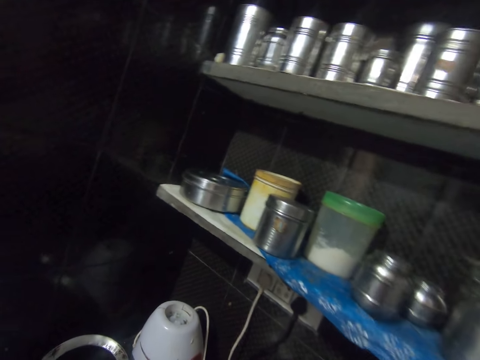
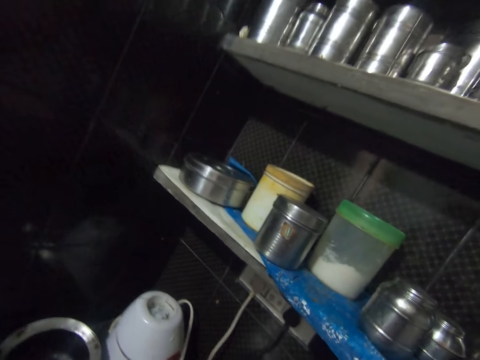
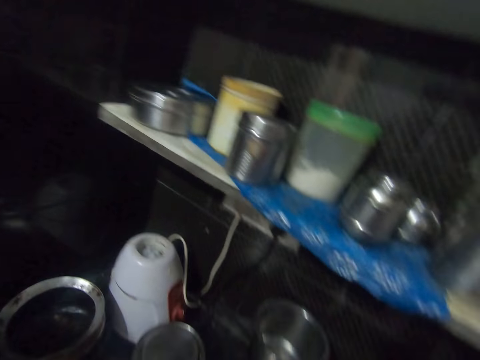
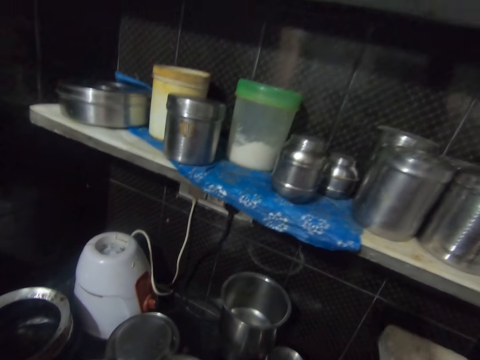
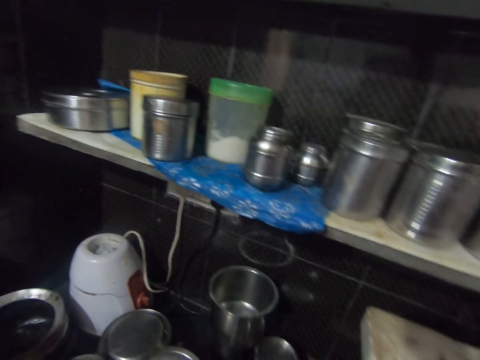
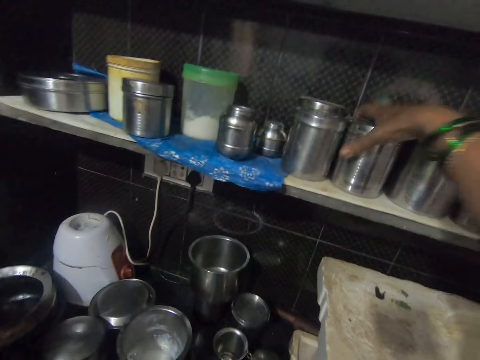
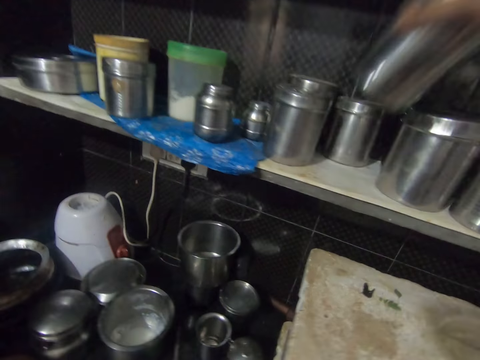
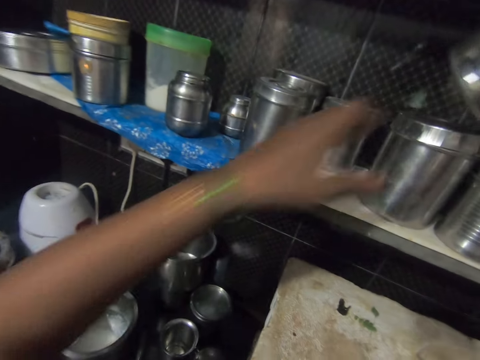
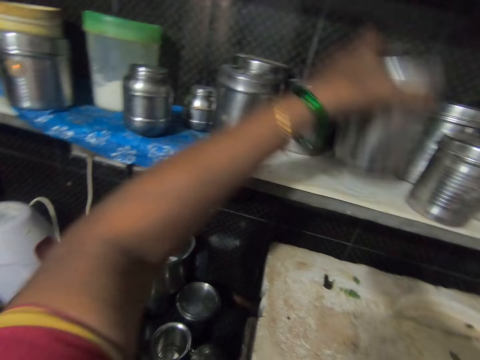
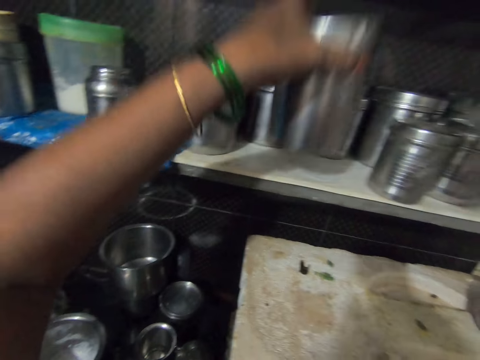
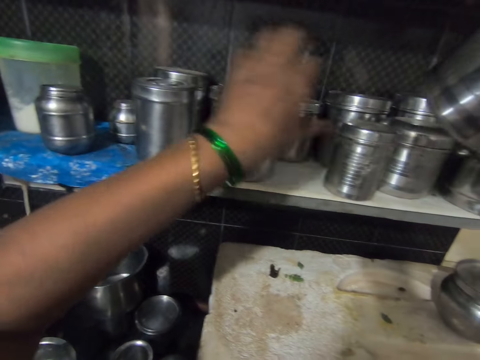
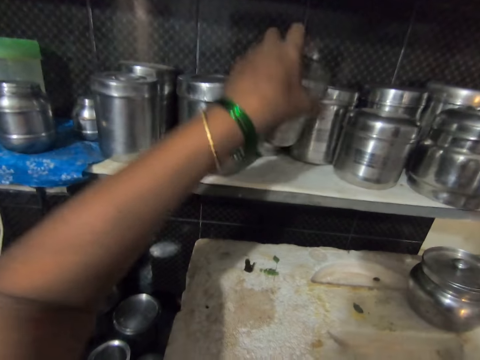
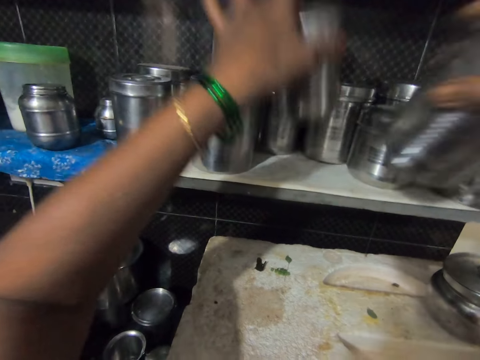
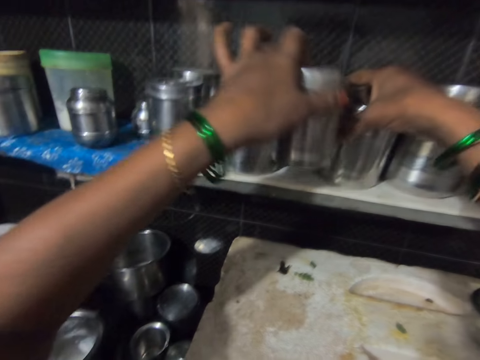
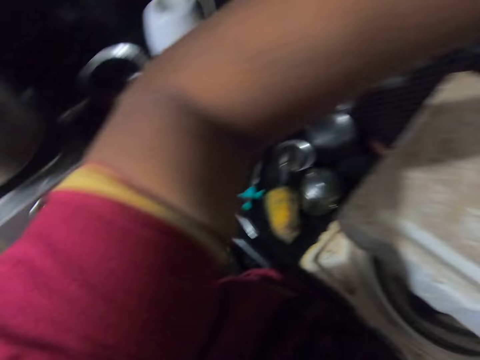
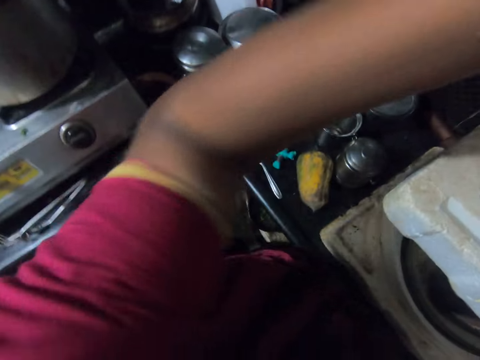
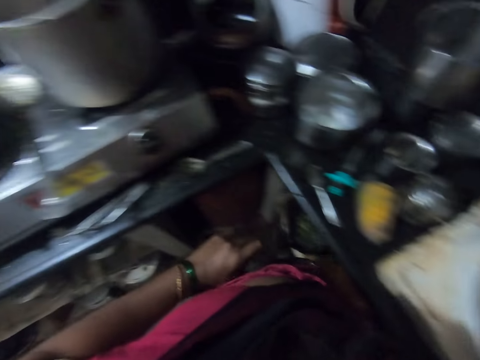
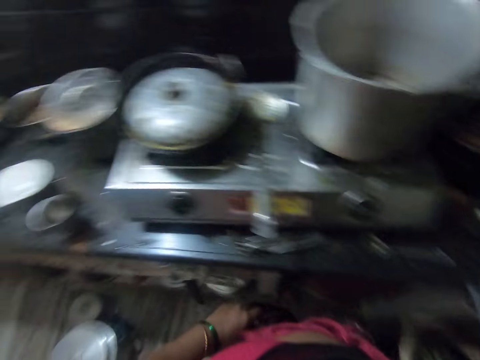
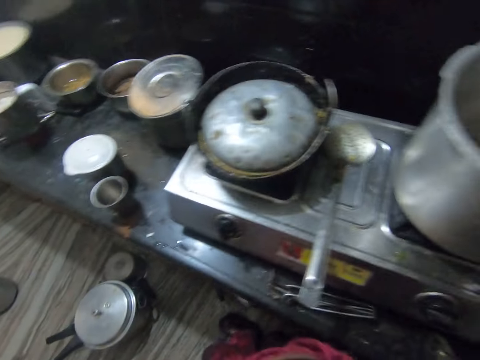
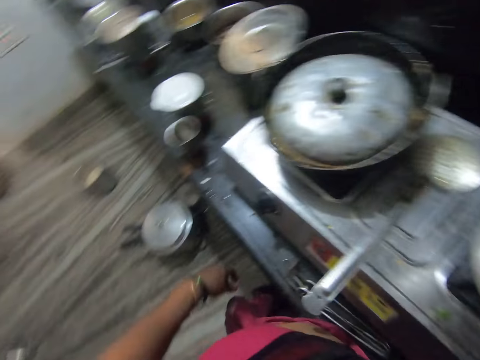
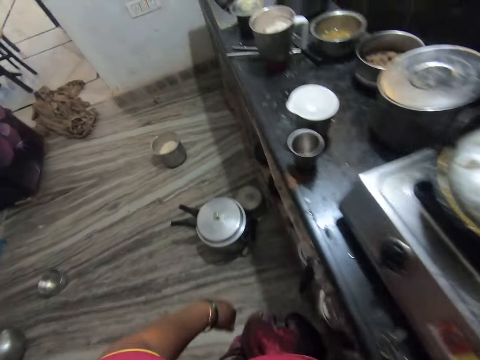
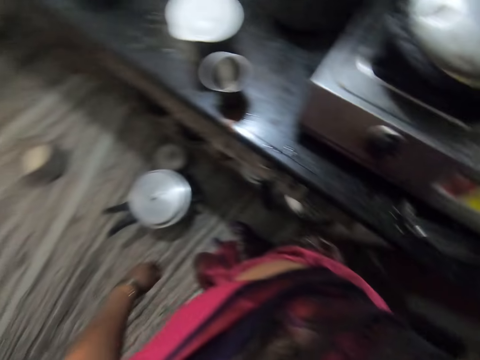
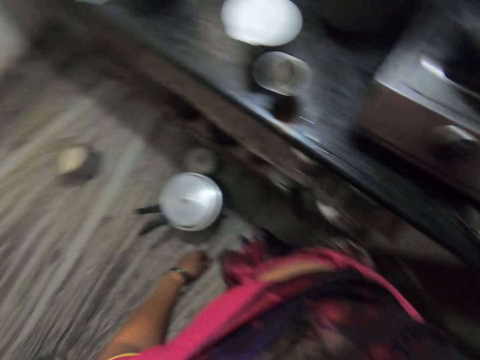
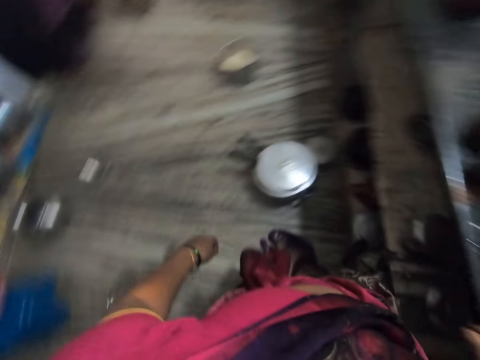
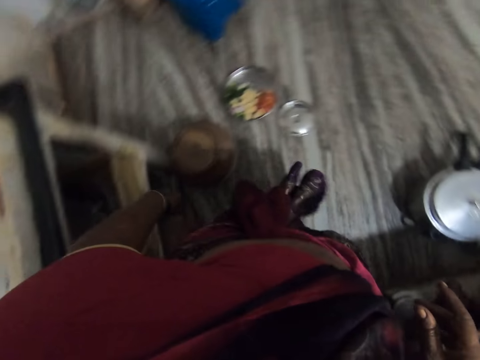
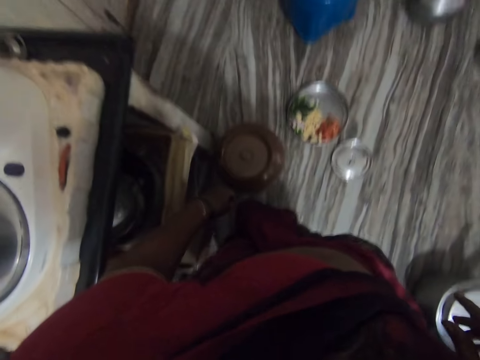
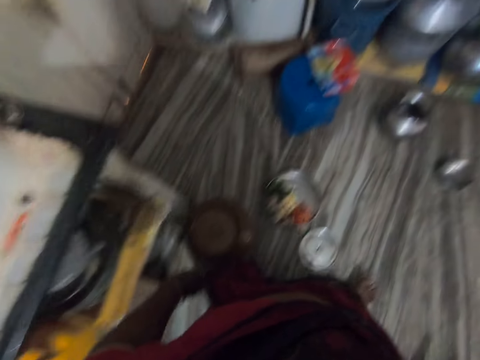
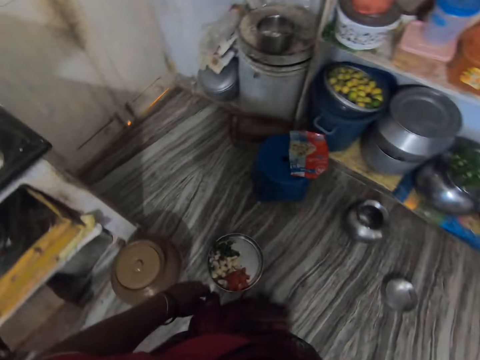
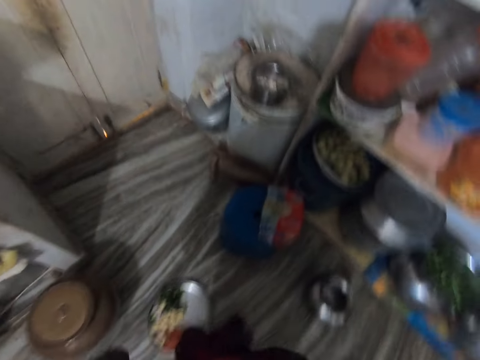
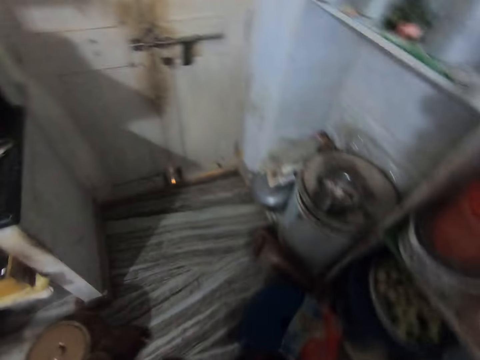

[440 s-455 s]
The camera wearer lifts the stainless steel canister on the shelf with her right hand. She lifts the stainless steel canister on the shelf with her left hand. She places the stainless steel canister on the shelf. She lifts the stainless steel canister on the shelf with her left hand. She places the stainless steel canister on the shelf. She places the stainless steel canister on the shelf again. She looks around. She walks to the kitchen back door.

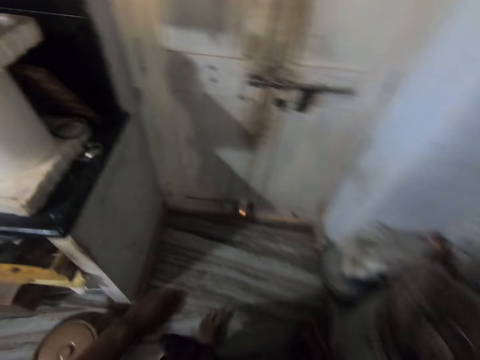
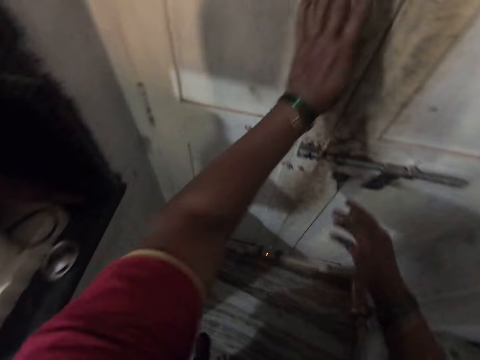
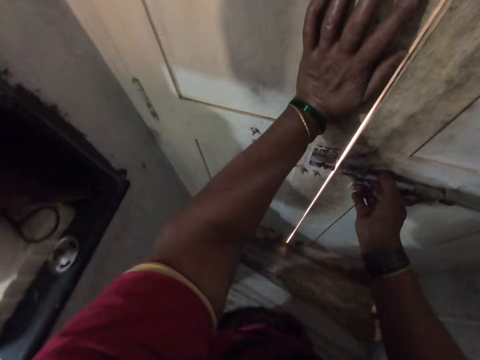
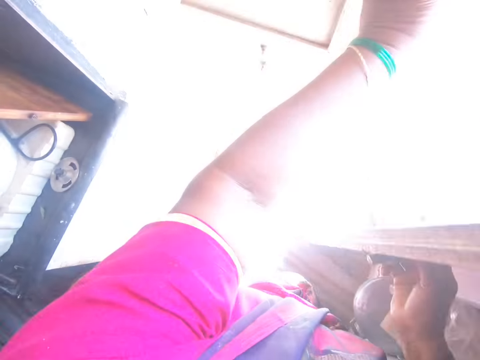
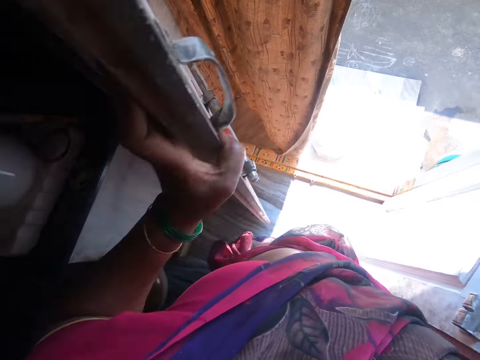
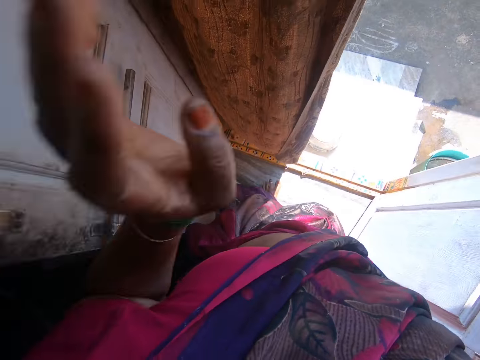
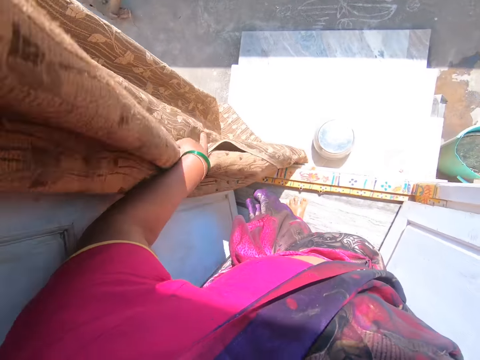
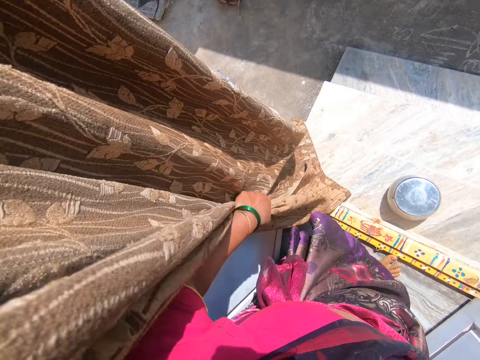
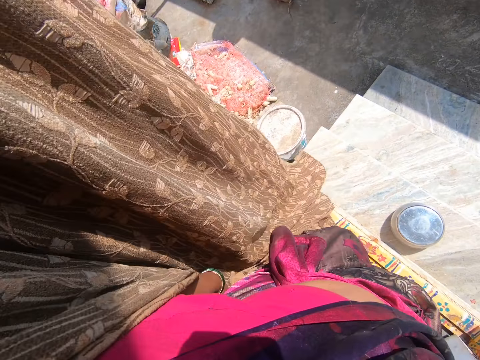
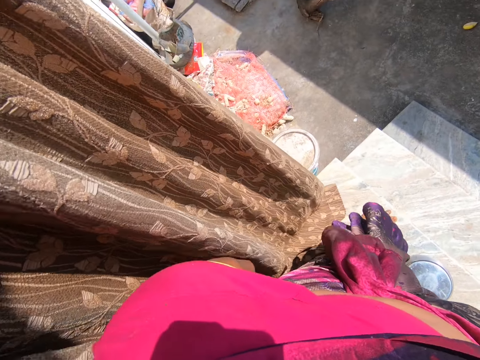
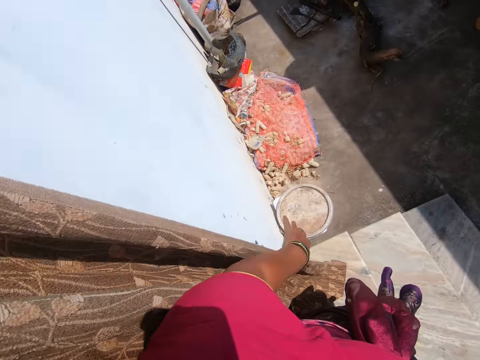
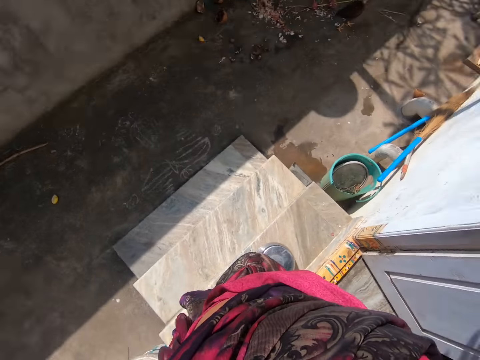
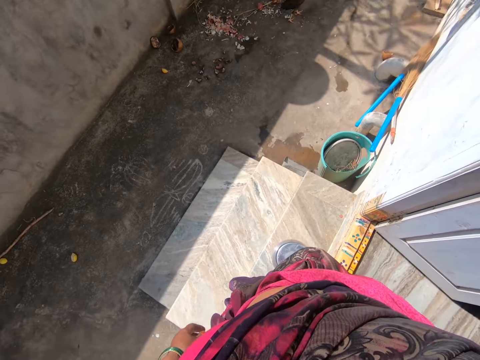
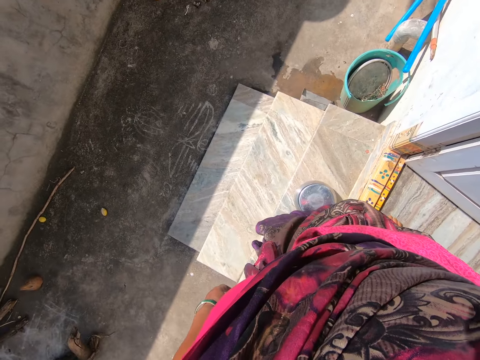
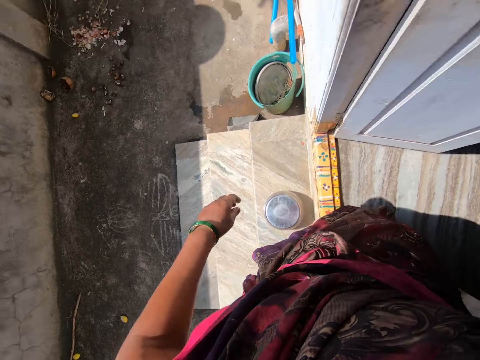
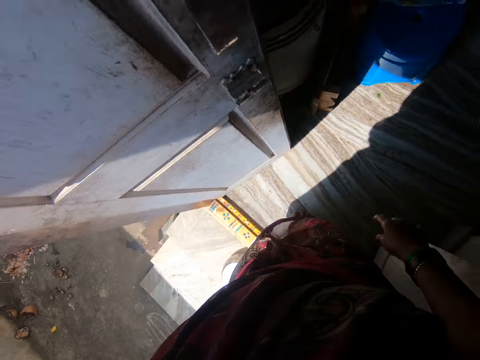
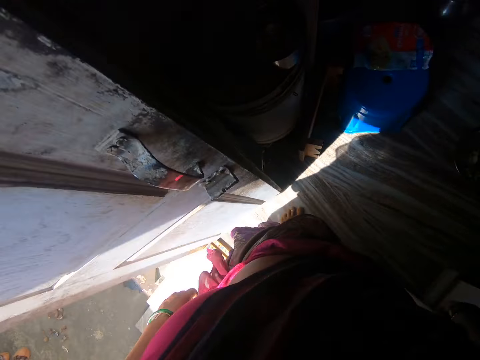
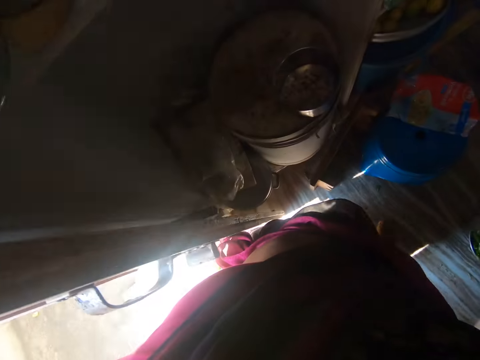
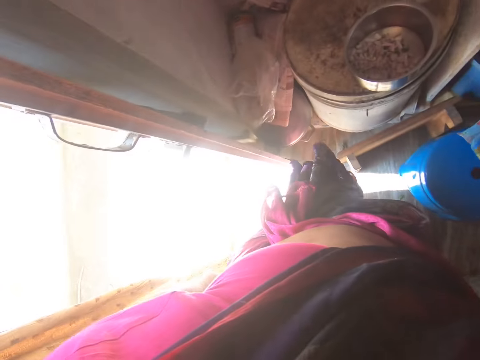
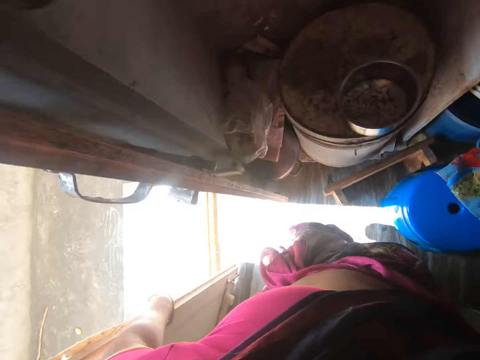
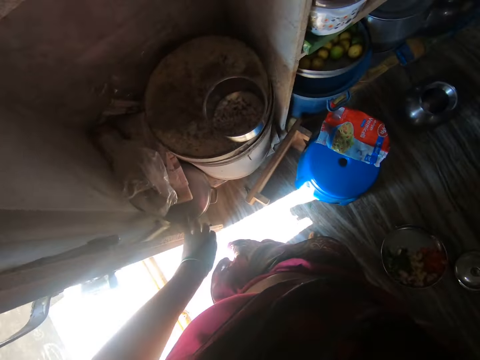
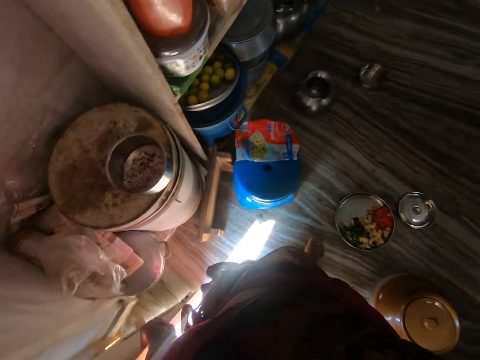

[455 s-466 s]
The camera wearer opens the kitchen back door. She opens the door curtain and adjusts the curtain behind the door in the kitchen. She walks outside, stands at the door entryway, and walks back into the kitchen. She closes the kitchen door with her left hand.
